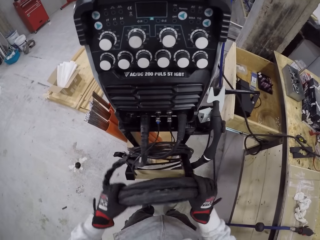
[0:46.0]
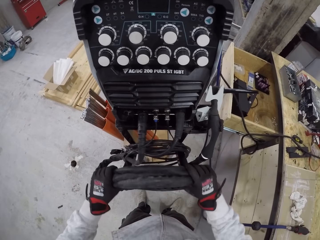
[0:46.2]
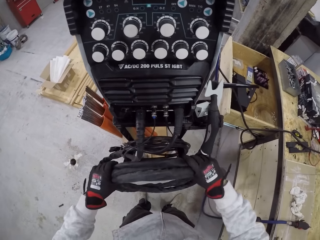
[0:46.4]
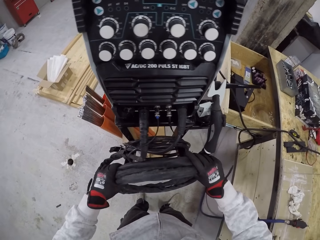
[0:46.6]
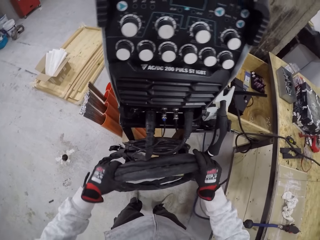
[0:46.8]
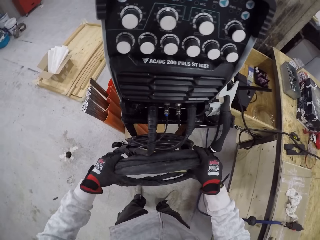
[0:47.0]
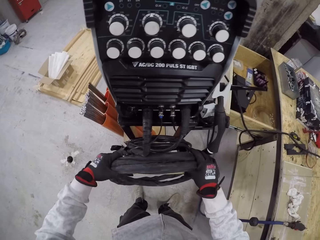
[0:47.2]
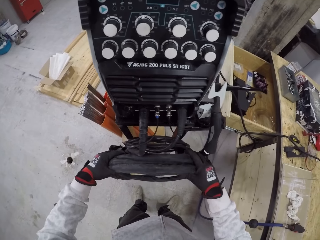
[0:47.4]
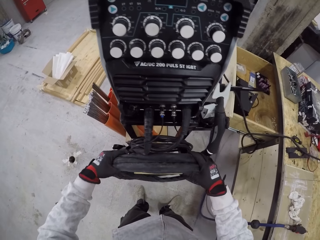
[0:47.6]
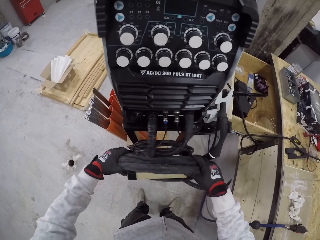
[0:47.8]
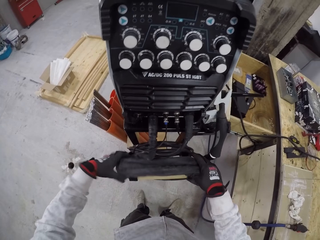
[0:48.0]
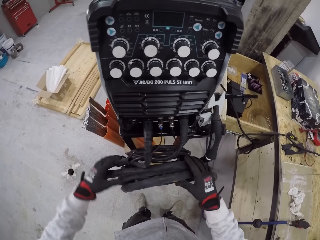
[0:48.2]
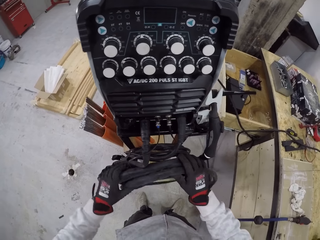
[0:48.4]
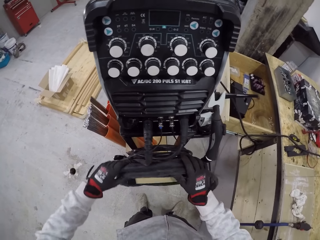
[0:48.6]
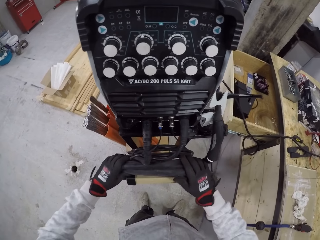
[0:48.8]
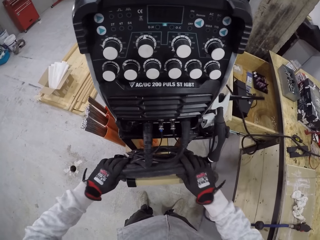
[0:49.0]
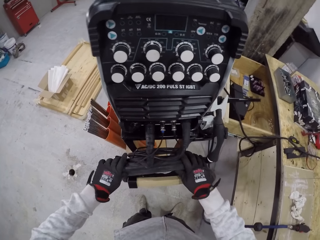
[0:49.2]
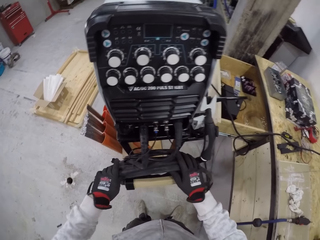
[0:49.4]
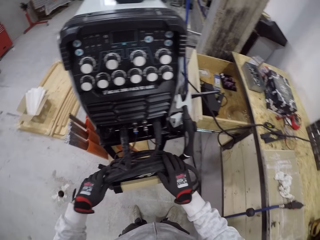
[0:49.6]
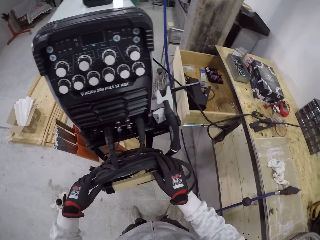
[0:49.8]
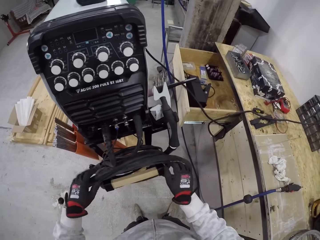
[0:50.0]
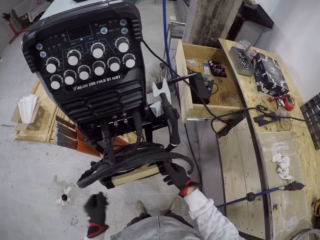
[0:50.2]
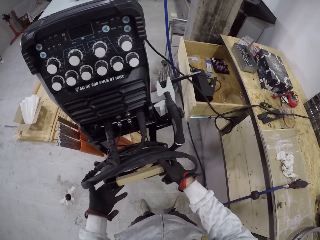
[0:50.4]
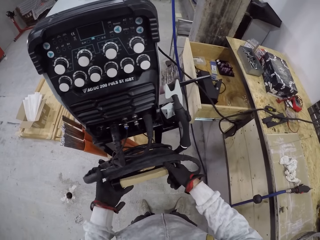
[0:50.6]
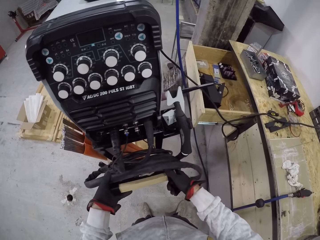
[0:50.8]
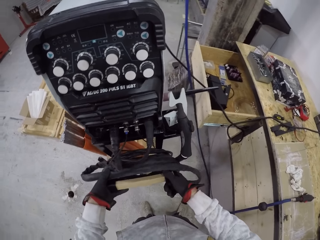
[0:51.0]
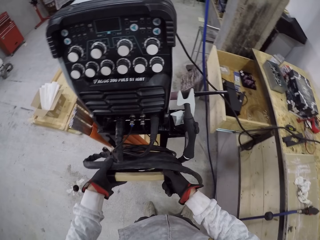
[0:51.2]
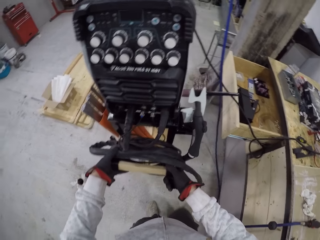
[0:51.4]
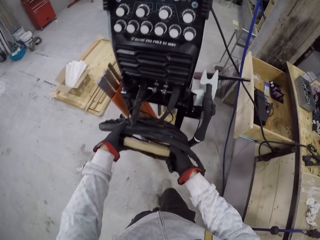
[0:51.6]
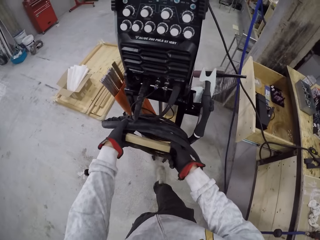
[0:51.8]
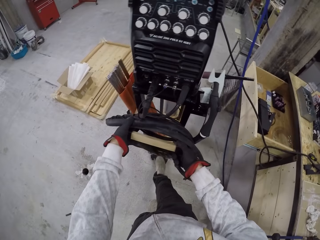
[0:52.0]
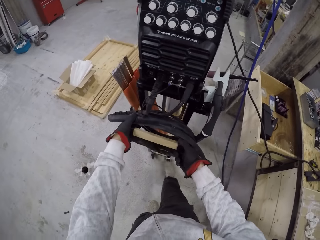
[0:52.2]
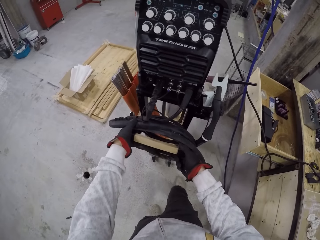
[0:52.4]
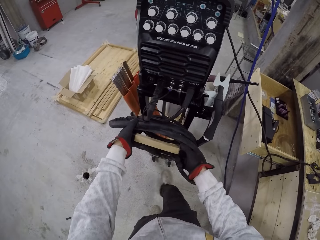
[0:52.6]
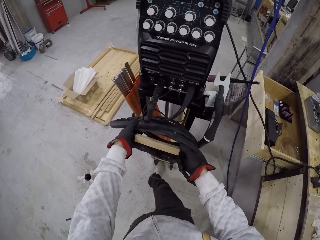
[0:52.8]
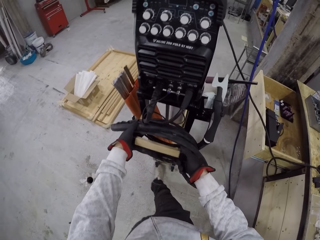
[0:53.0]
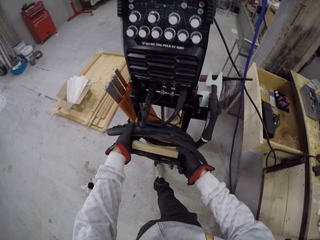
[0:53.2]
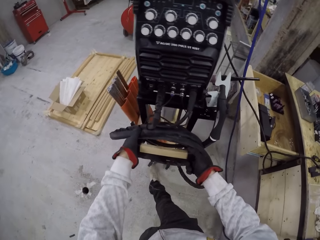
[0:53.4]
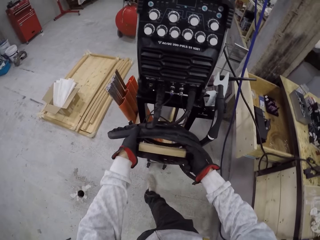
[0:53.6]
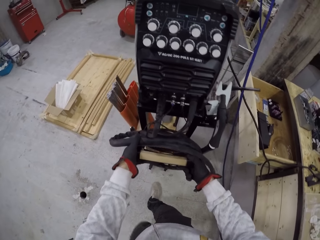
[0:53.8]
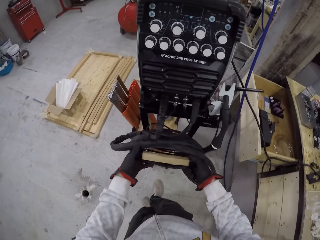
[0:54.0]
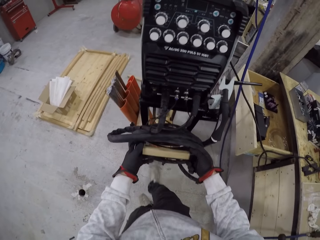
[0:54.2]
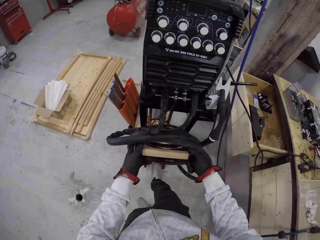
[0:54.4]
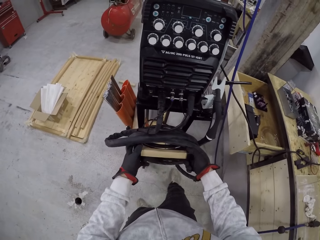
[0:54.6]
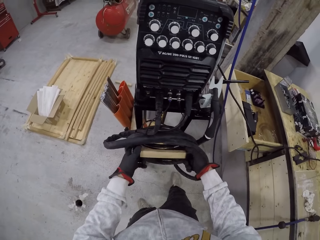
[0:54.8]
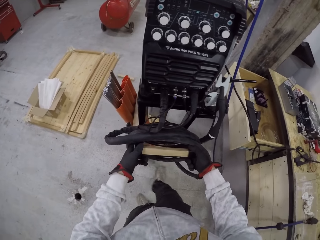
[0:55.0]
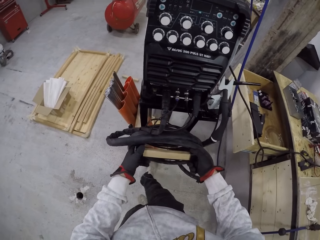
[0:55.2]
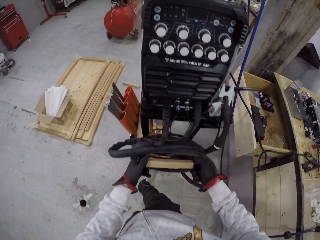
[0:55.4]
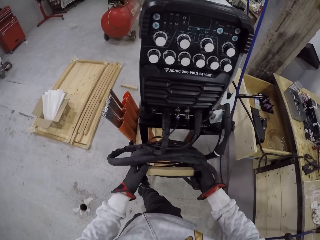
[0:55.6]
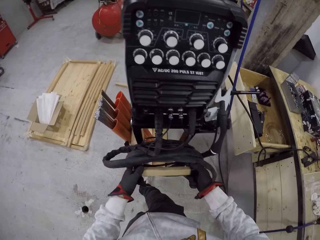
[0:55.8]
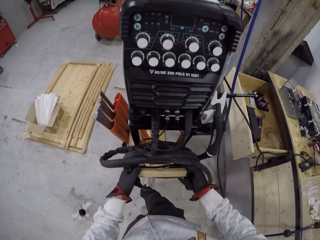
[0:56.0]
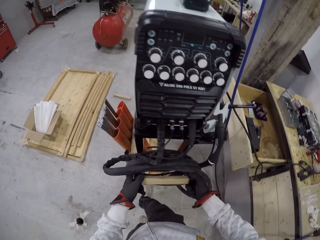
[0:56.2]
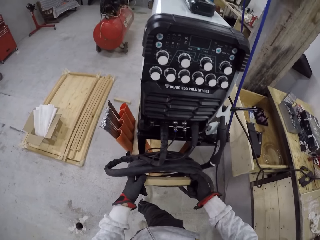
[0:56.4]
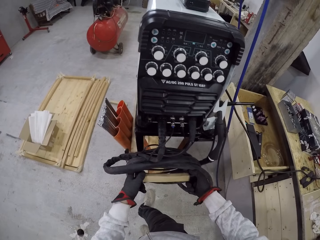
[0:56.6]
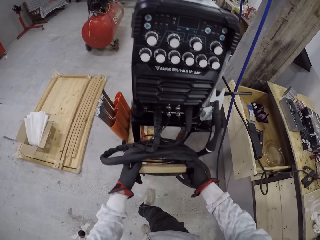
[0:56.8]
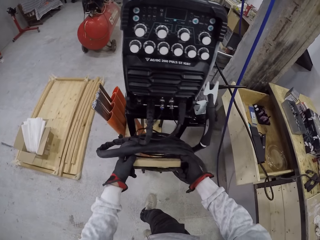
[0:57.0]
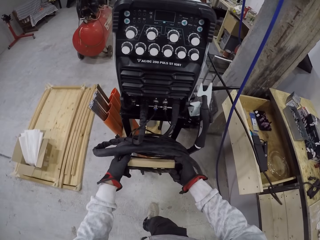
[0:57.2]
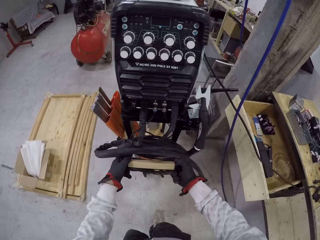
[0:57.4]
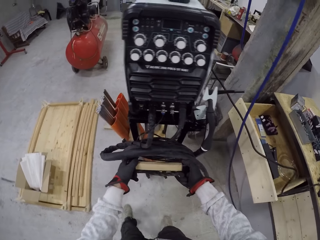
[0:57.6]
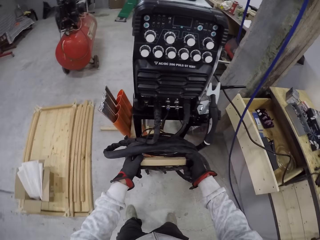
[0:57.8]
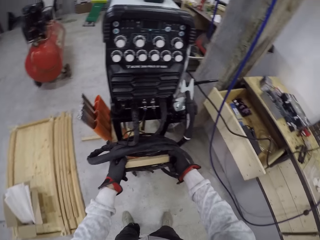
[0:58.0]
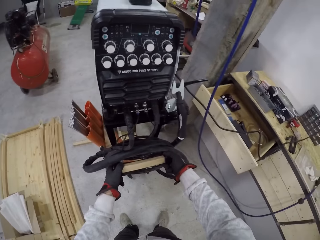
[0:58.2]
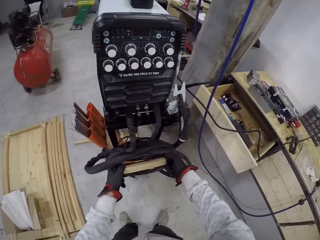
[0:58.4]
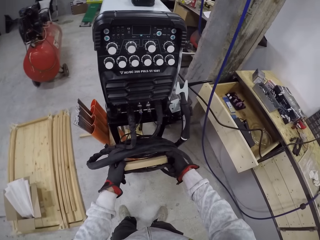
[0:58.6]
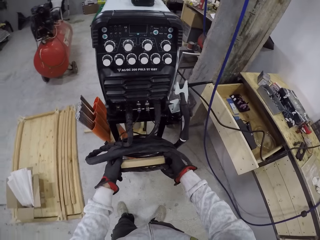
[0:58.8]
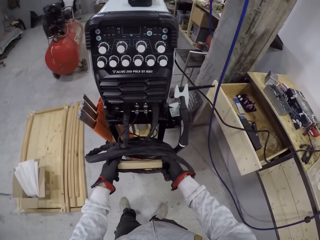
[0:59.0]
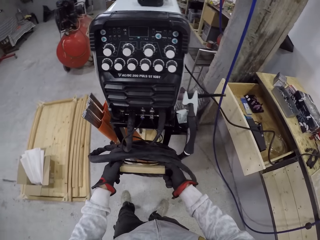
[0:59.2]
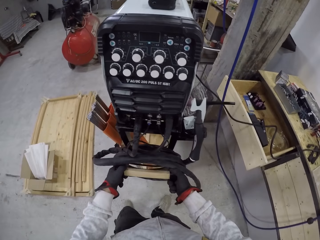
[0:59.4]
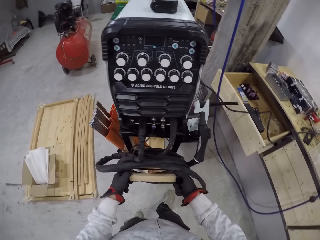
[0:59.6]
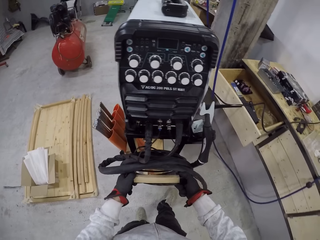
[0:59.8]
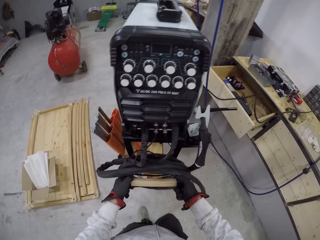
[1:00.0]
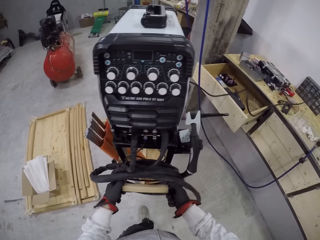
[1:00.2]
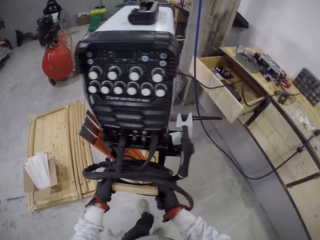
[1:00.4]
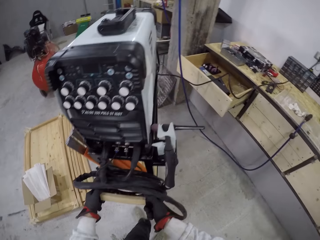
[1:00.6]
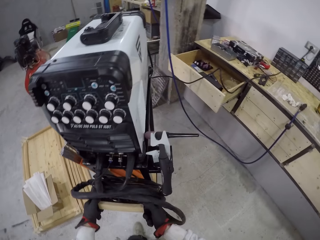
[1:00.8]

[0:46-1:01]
The camera wearer hangs the cable on the trolley handle. They push something. They move the trolley with both hands. They move the bar with their right leg. They hit the bar with their right leg. They push something. They pull something.

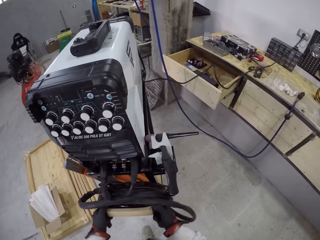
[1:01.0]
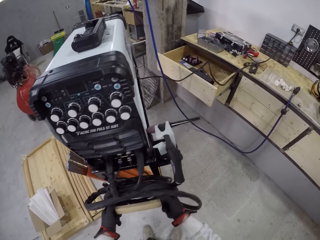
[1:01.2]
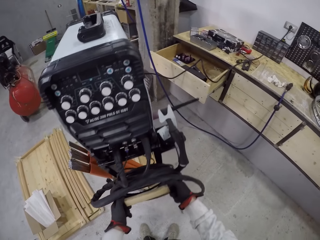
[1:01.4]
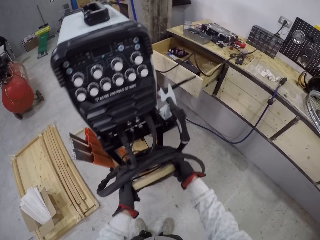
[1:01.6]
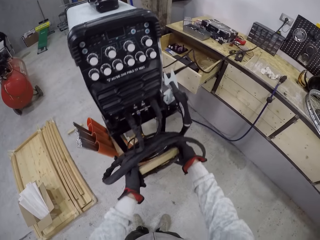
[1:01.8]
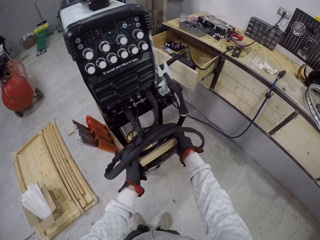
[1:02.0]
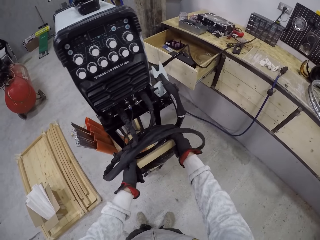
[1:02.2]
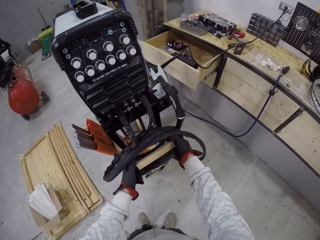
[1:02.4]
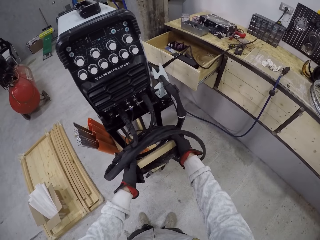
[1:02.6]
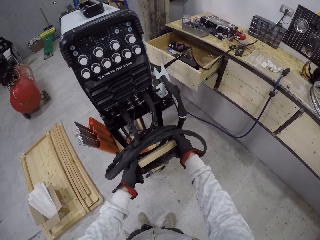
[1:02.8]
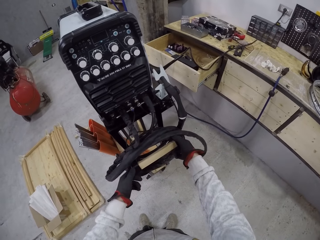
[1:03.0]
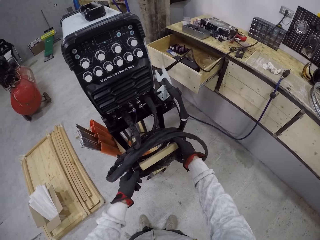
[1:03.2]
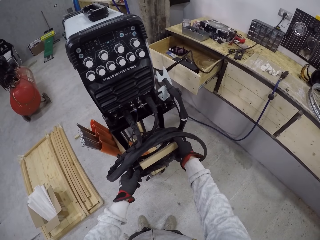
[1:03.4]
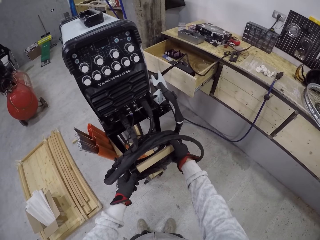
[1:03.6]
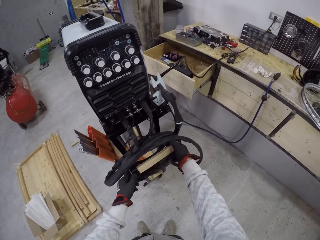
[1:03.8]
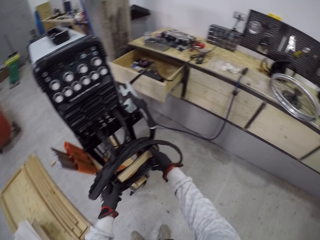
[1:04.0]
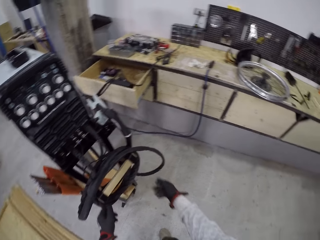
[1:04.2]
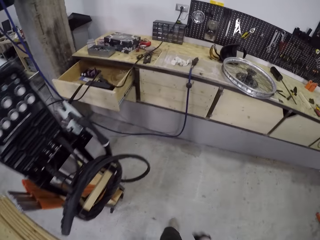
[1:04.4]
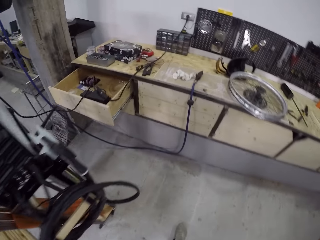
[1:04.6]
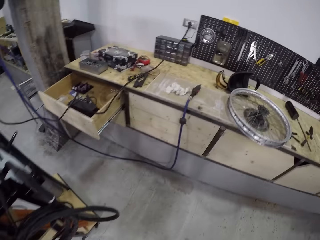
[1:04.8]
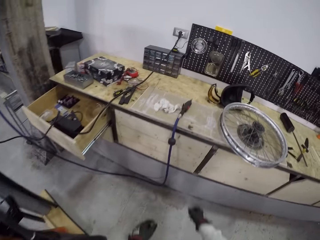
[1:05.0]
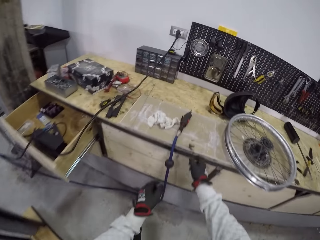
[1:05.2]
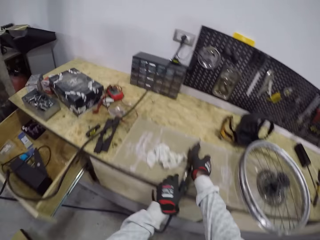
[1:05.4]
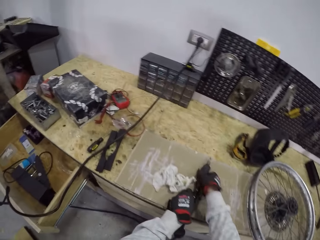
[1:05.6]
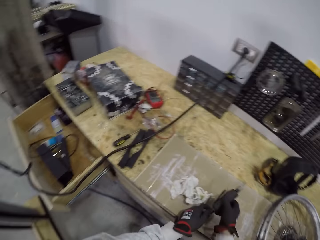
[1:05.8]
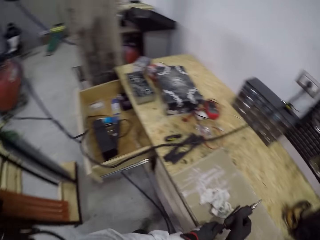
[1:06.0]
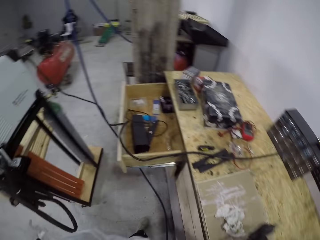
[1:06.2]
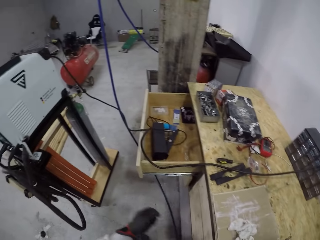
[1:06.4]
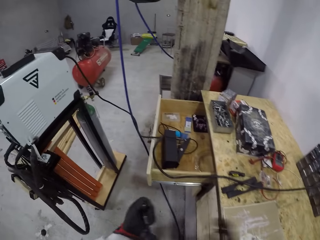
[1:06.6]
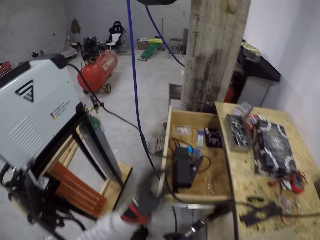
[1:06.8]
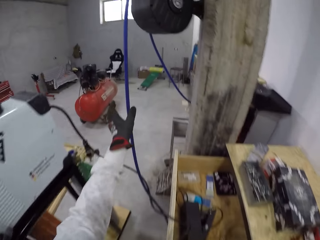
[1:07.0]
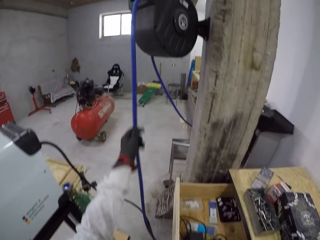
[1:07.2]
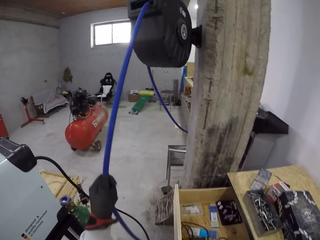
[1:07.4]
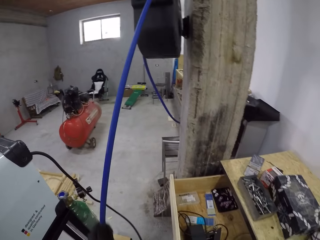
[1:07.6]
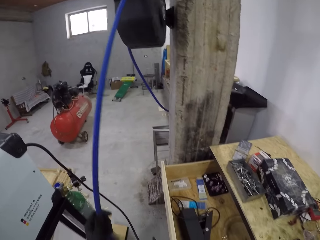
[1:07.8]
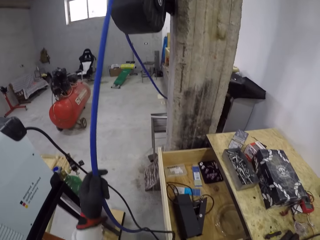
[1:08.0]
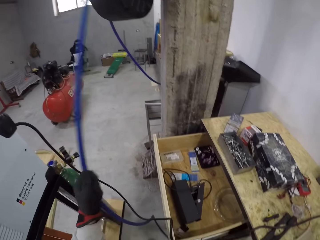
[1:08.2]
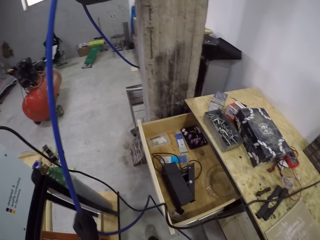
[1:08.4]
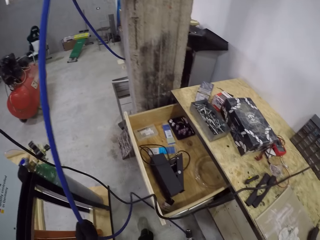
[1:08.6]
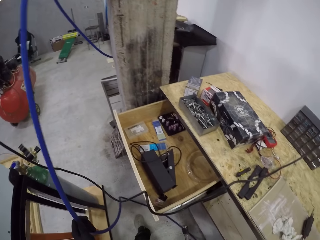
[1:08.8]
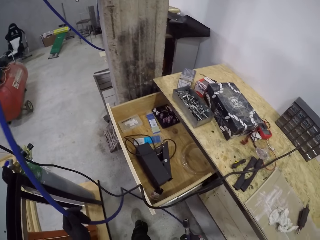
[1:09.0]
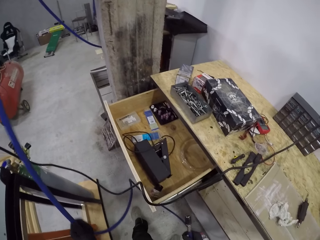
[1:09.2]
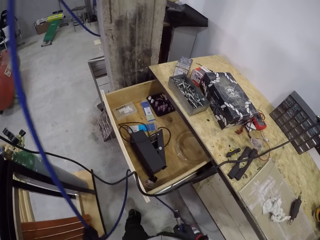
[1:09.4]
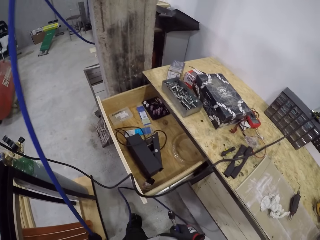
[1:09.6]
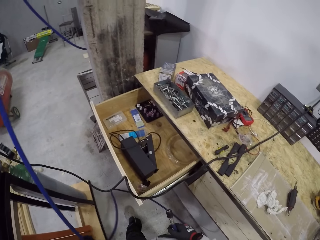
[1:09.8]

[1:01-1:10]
The camera wearer removes the hands from the handle and walks to the counter. He picks a nozzle of a pressure washer with both hands. He pulls a hose with his left hand.
